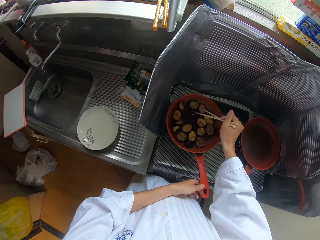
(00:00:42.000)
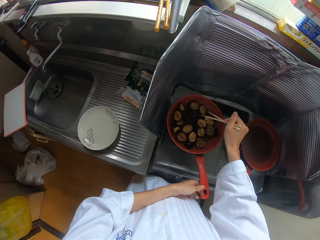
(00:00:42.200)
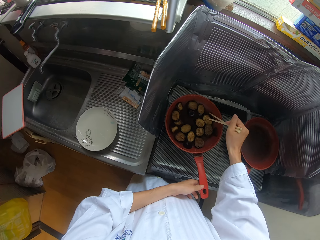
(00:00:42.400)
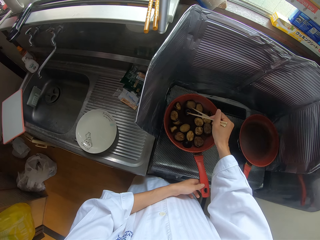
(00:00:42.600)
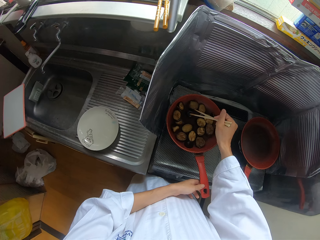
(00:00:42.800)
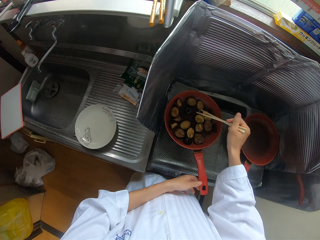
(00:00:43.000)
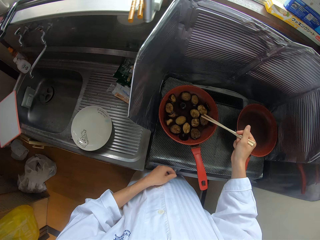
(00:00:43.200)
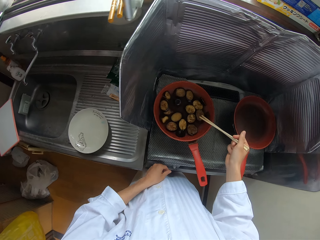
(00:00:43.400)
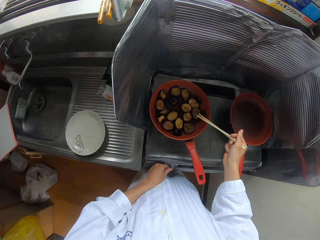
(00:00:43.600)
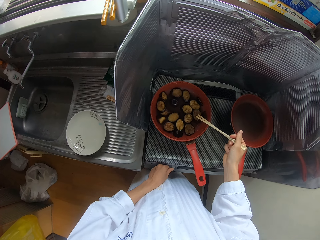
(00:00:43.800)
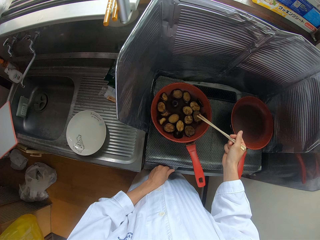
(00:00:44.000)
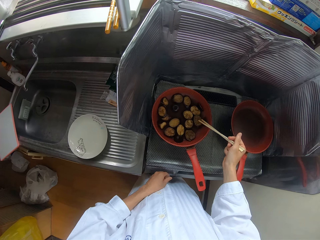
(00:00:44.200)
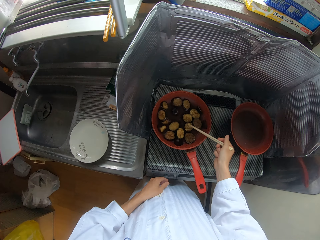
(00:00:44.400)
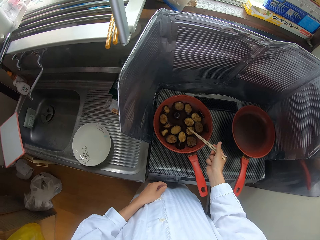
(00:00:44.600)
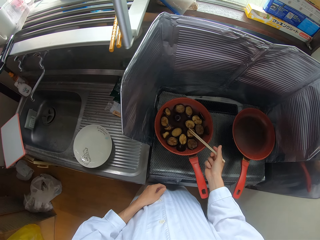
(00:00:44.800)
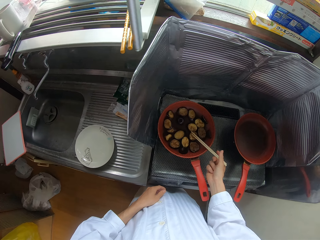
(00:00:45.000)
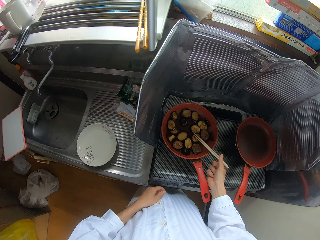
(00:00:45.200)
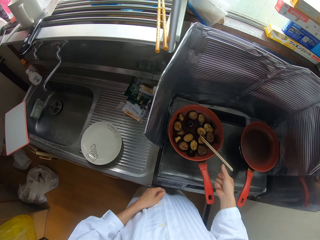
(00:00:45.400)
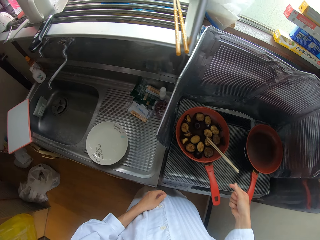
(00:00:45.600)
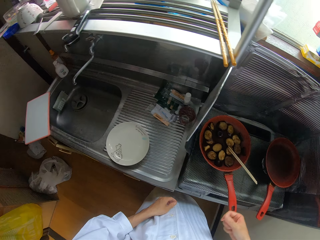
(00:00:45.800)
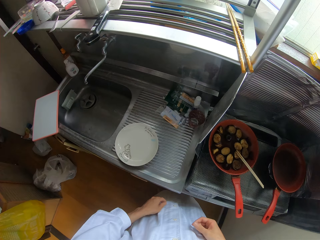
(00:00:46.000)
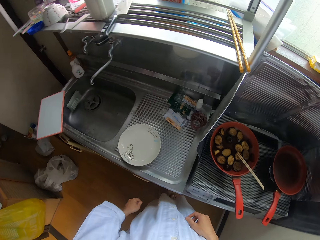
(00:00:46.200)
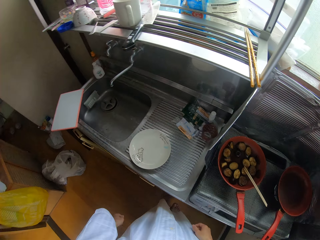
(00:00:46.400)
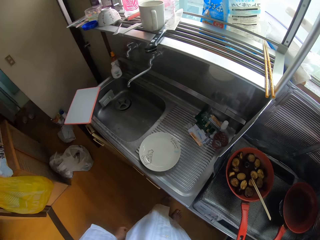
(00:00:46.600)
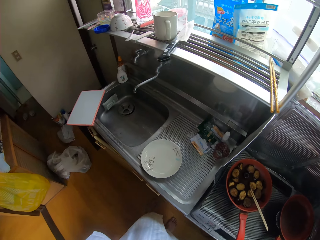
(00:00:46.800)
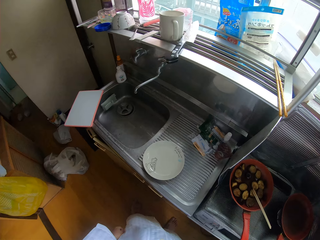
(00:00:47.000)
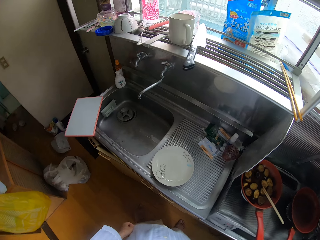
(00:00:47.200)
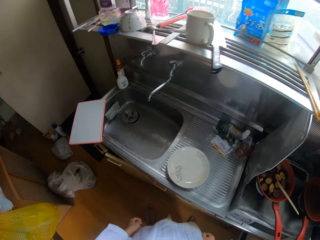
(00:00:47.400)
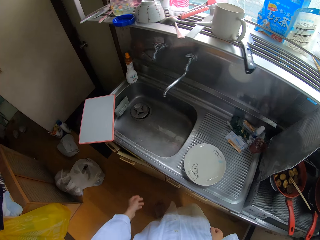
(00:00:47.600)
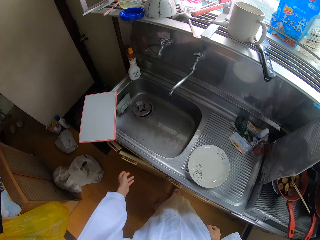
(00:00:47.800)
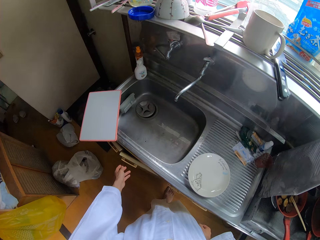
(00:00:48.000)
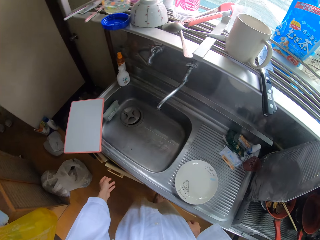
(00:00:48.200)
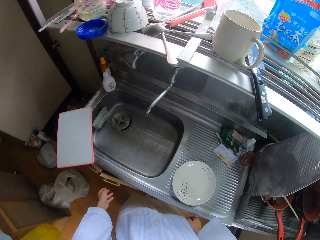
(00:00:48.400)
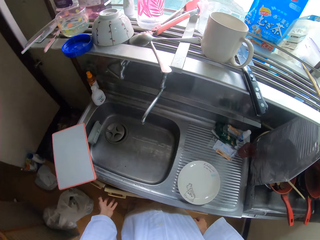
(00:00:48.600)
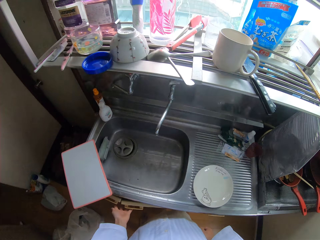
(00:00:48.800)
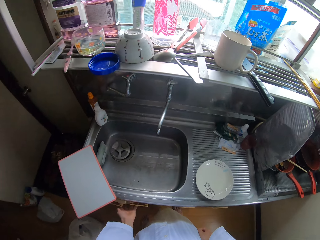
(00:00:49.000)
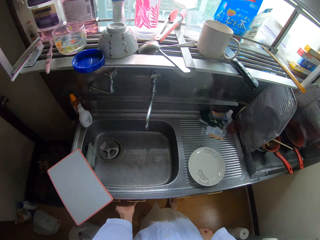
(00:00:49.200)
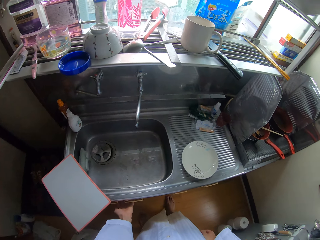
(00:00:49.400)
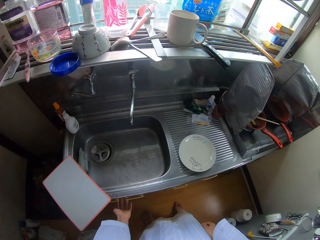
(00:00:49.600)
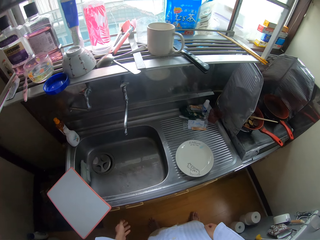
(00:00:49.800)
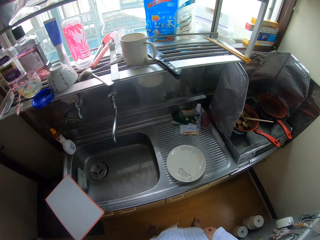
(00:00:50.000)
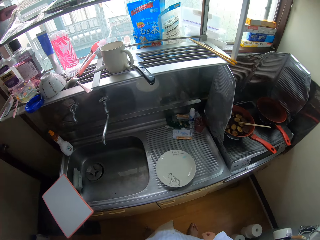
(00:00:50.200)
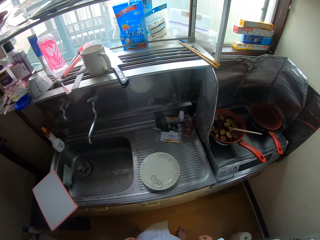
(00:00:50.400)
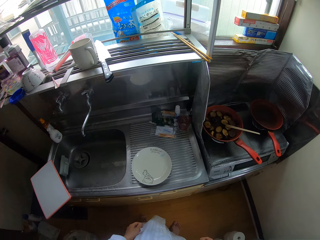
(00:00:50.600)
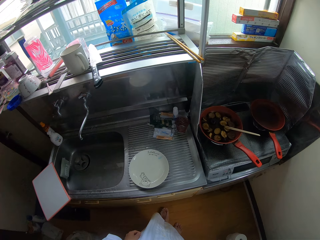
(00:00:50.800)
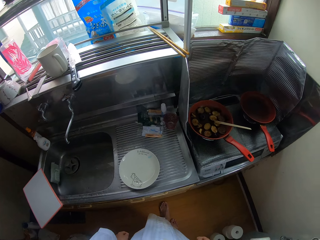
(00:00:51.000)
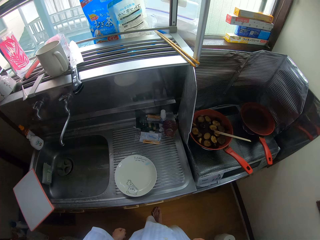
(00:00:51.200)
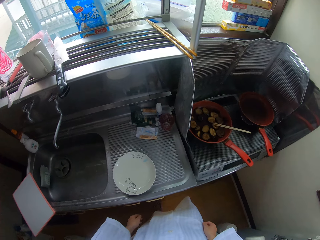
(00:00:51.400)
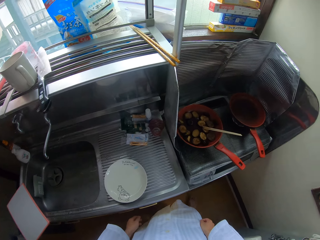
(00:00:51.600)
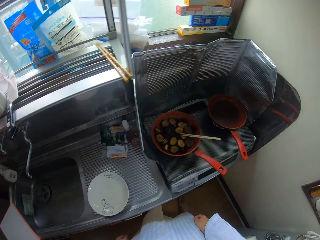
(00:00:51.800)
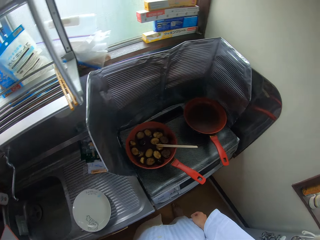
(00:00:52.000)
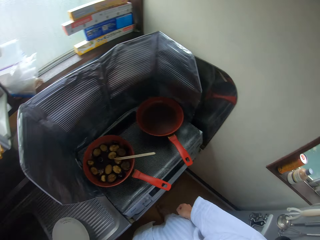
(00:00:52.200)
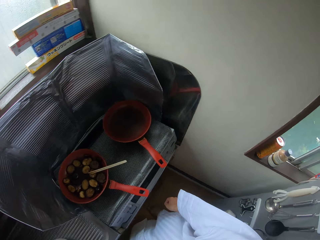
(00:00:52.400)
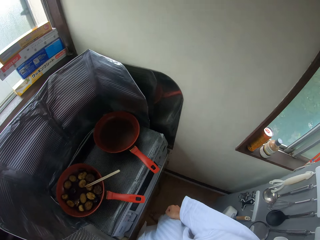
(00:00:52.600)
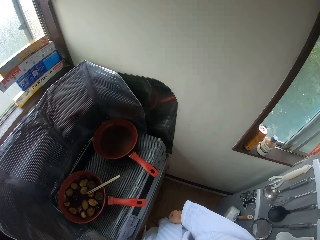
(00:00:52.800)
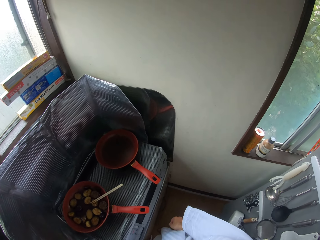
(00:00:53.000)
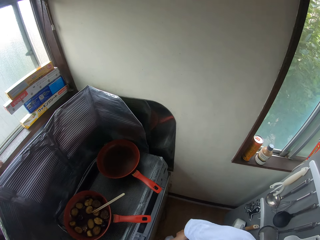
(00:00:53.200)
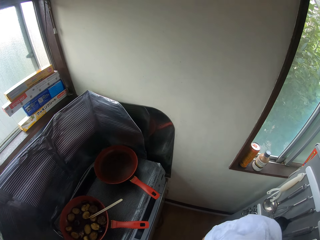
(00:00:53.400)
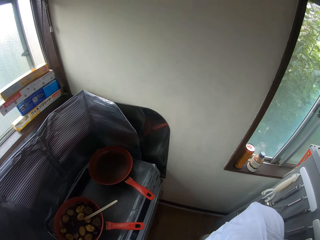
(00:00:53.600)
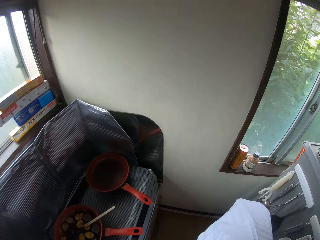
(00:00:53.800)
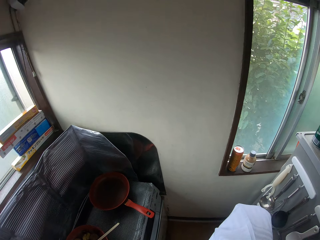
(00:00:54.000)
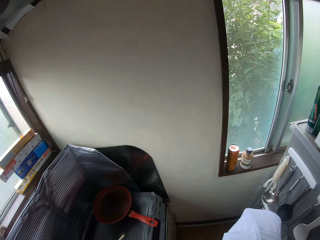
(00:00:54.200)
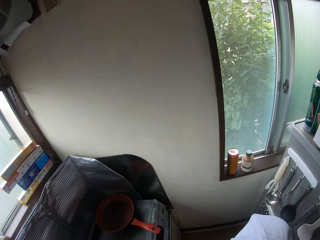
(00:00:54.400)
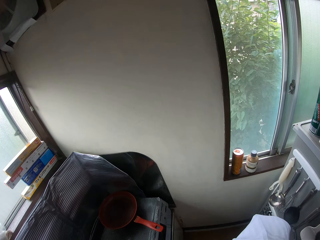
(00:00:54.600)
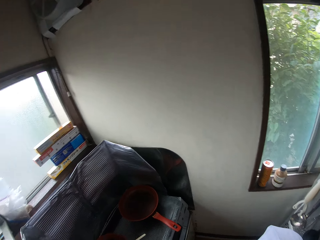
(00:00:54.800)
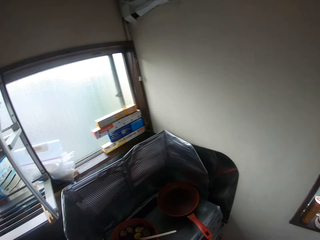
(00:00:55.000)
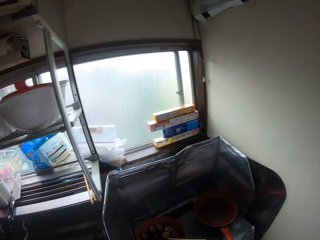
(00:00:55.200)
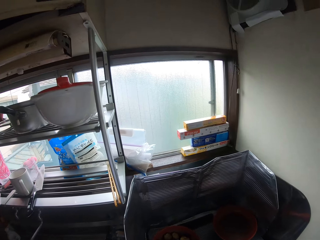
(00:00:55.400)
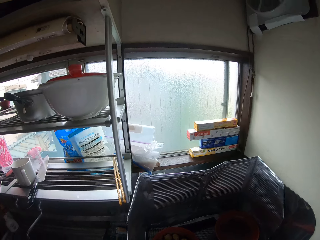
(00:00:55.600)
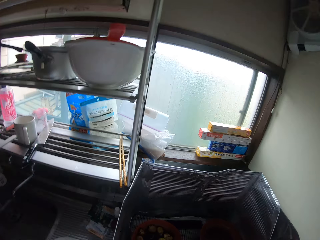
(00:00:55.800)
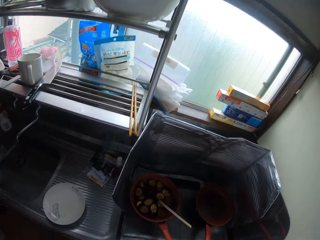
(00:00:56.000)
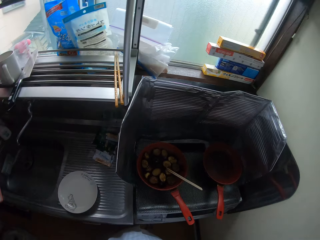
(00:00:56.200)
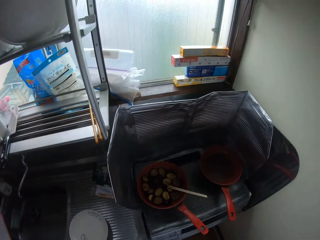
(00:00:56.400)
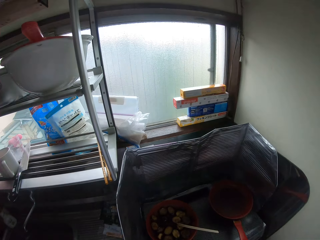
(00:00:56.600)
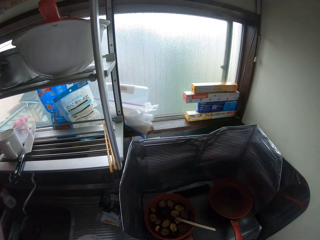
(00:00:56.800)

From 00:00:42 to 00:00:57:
The camera wearer reduces the gas flame. She leans the chopstick on the pan. She drops the chopsticks in the basket. She walks around the kitchen. She closes the cupboard or drawers with her left hand. She walks around the kitchen. She looks around the kitchen.

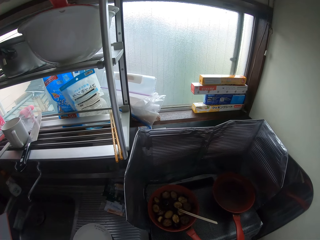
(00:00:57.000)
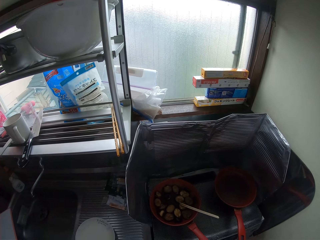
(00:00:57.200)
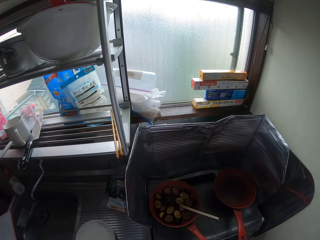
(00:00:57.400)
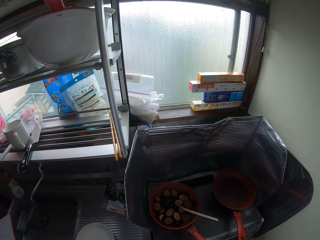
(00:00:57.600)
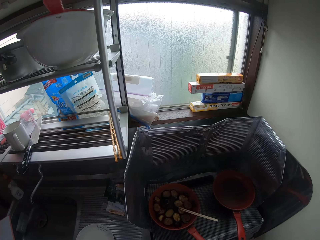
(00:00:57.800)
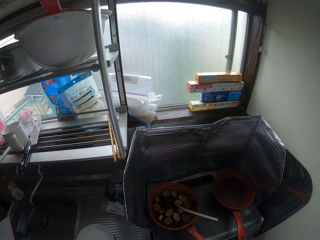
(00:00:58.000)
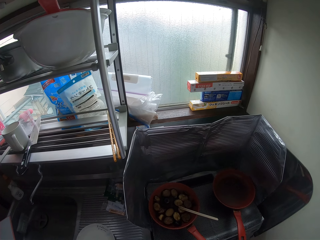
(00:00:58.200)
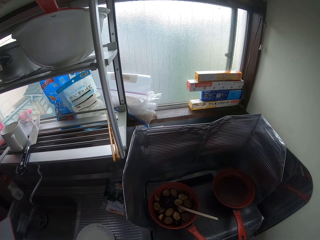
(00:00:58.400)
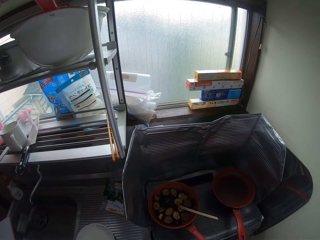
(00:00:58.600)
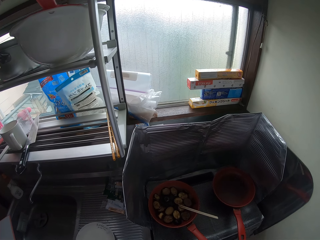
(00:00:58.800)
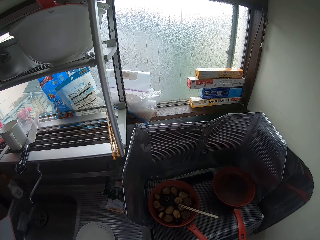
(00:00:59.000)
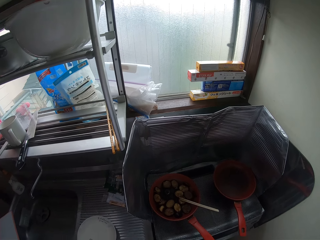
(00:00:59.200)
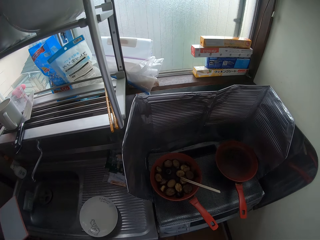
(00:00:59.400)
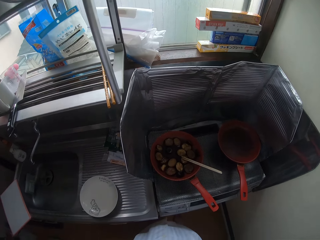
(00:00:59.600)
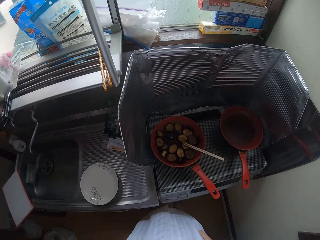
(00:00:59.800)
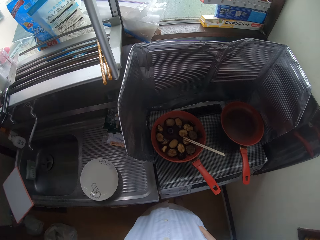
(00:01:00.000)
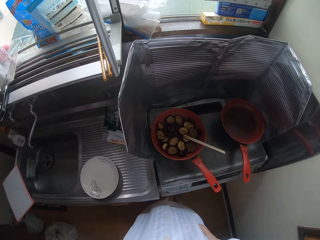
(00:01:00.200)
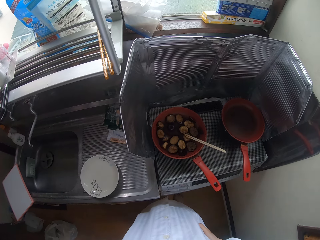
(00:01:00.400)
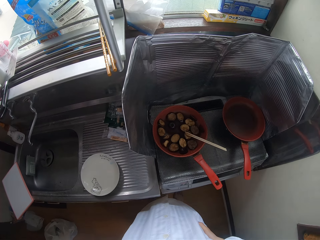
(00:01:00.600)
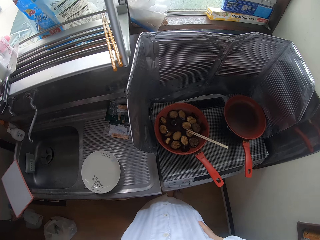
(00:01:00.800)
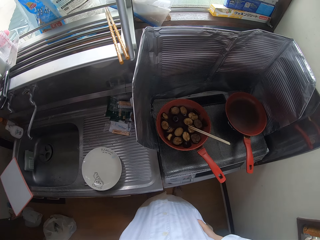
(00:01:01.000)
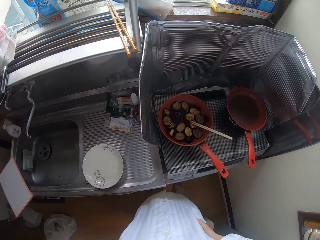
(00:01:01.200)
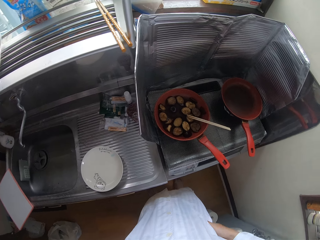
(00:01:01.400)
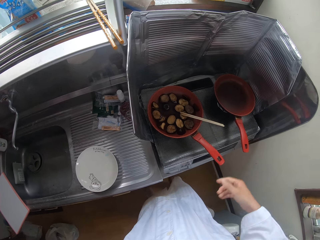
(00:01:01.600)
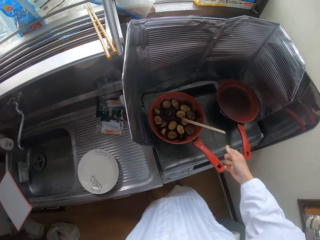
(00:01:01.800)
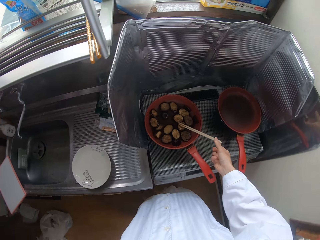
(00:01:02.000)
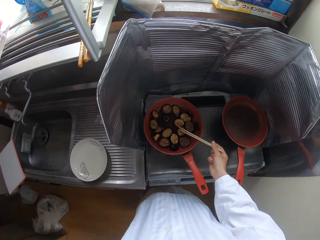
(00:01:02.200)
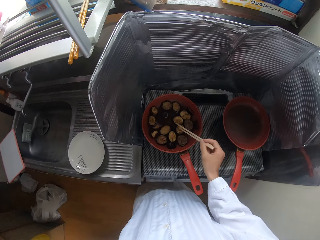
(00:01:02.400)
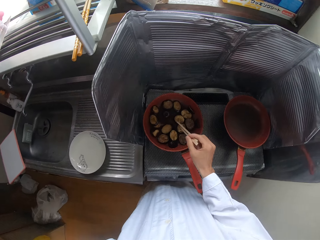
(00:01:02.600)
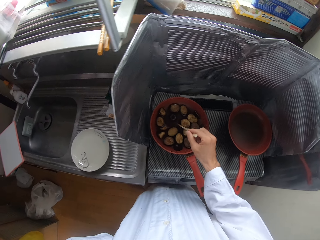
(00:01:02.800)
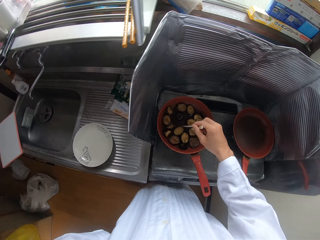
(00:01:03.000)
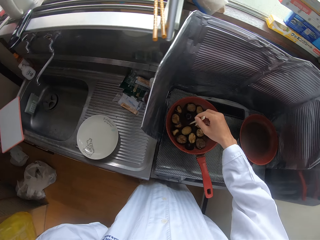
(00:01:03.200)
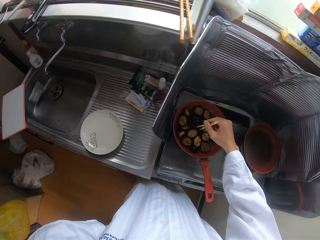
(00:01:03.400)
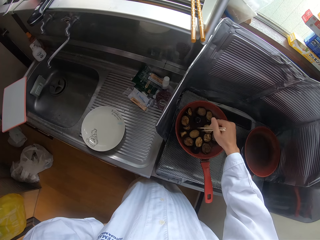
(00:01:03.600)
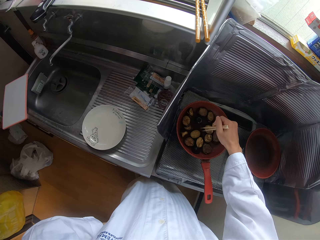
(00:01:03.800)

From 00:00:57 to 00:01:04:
The camera wearer picks up chopsticks. She adjusts pieces of fish in a basket with the chopsticks in her right hand. She stirs plantain in a pan with the chopsticks.
